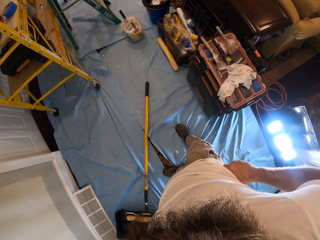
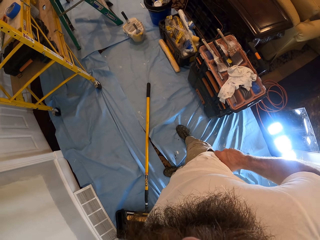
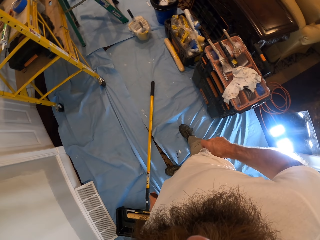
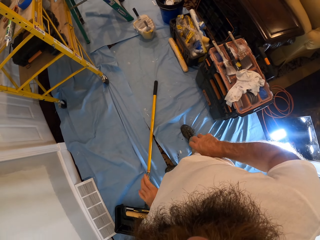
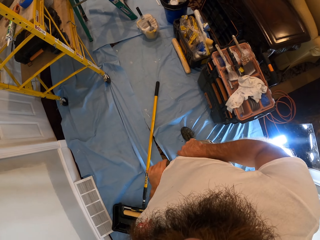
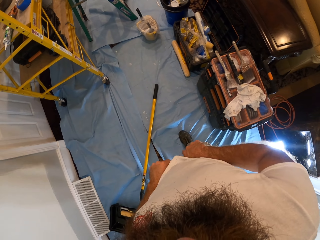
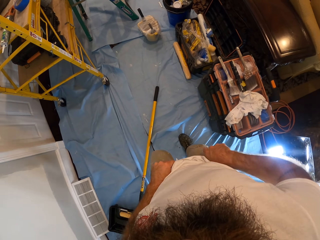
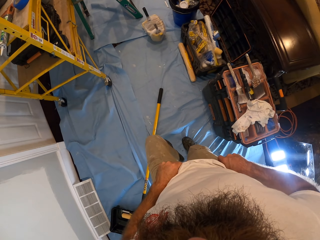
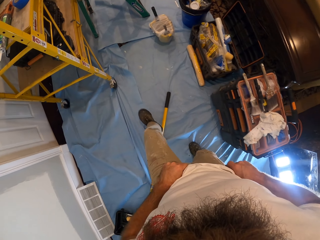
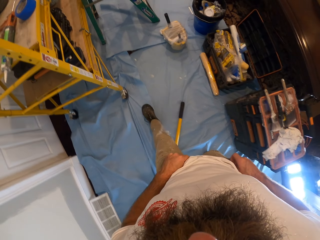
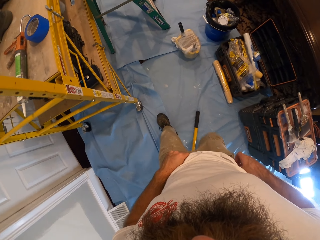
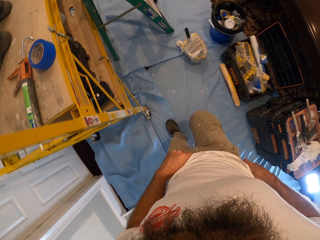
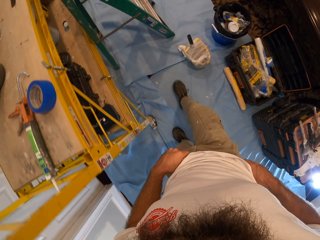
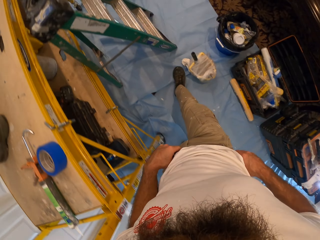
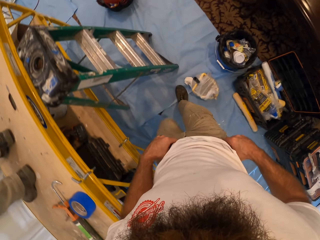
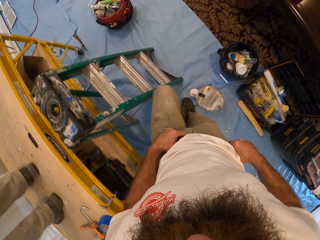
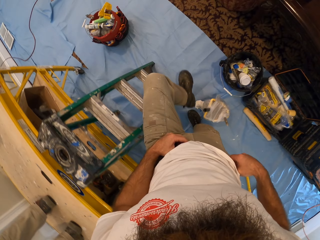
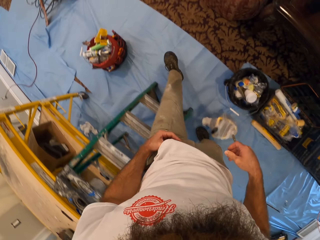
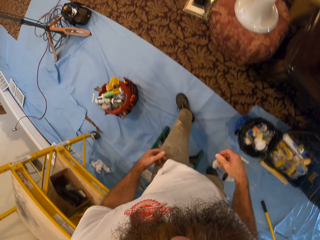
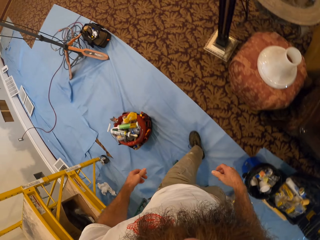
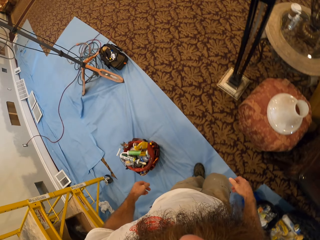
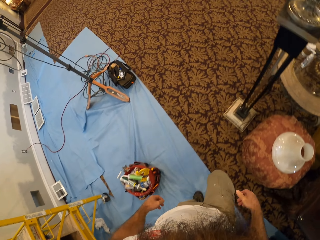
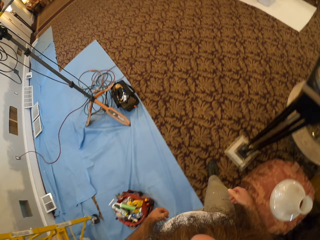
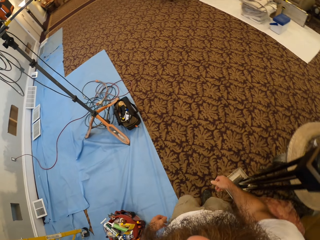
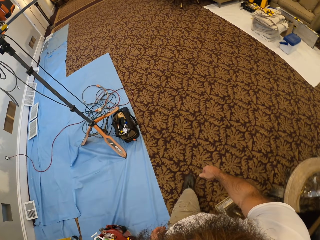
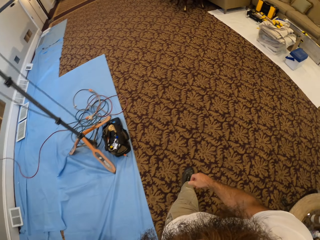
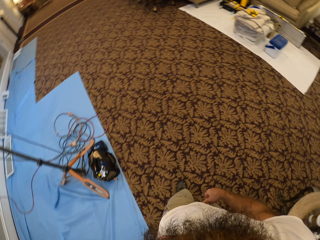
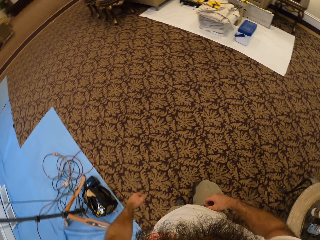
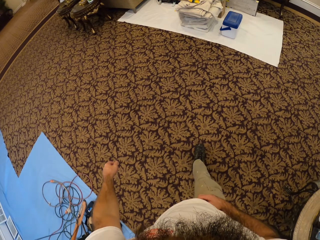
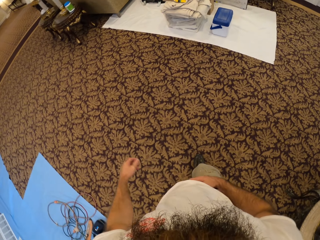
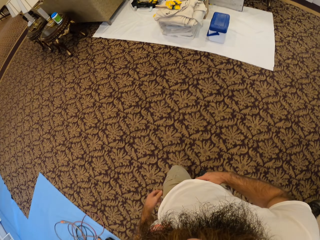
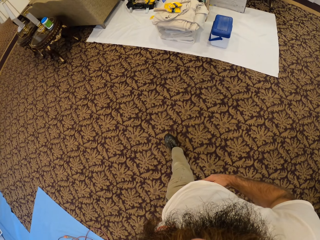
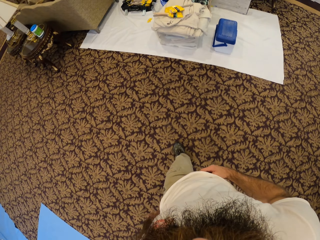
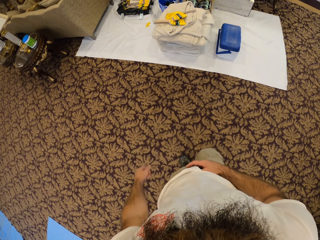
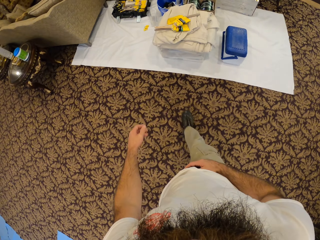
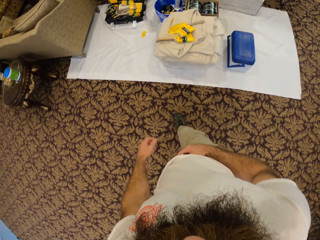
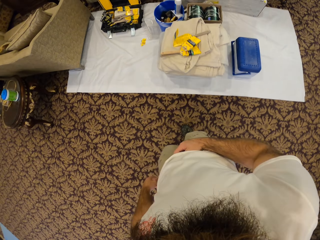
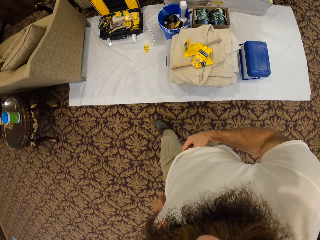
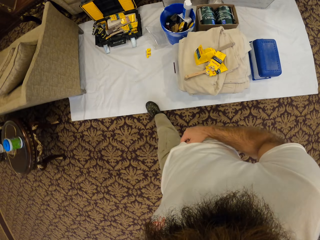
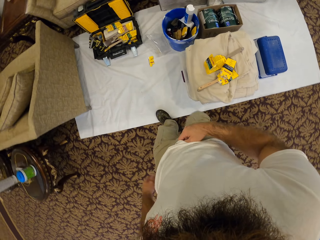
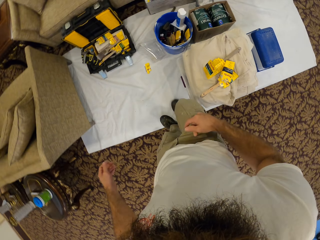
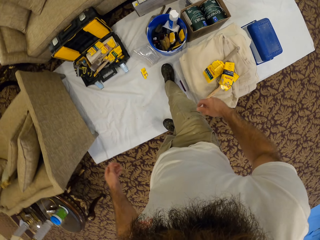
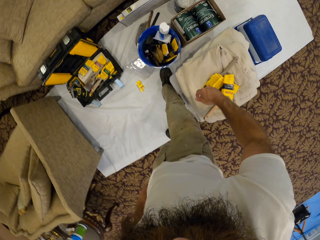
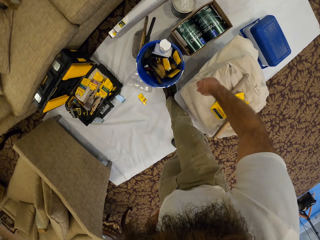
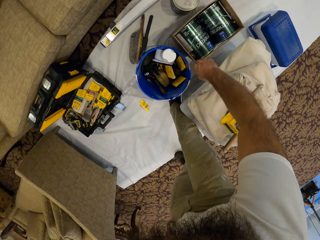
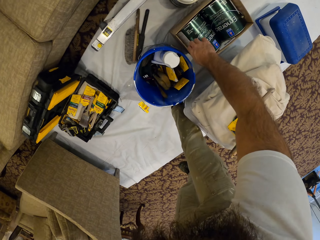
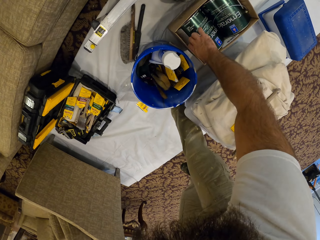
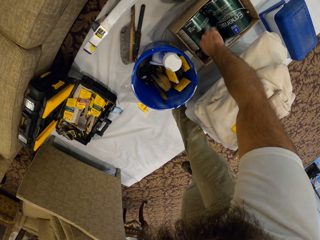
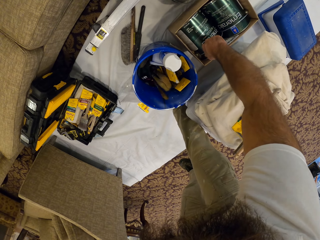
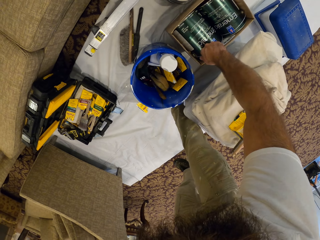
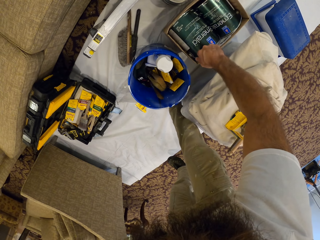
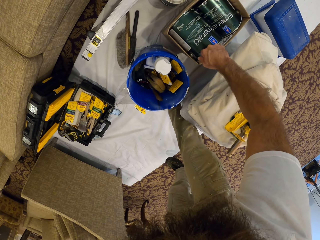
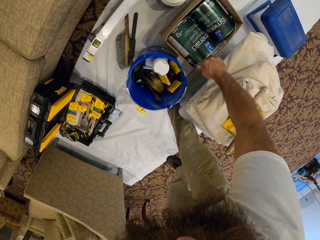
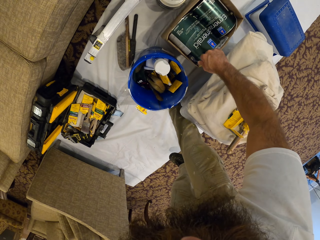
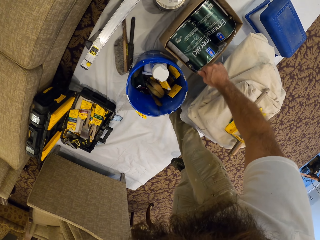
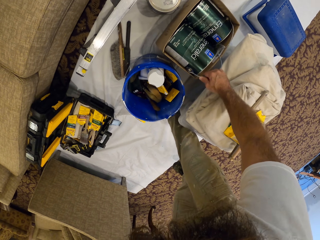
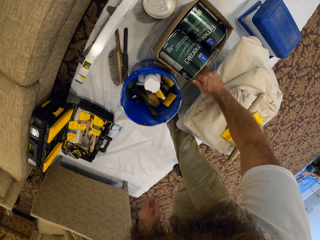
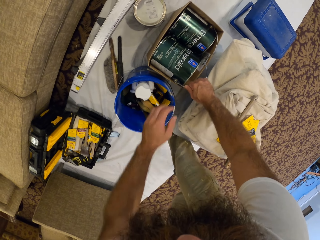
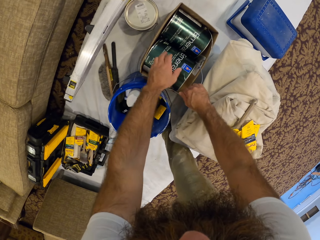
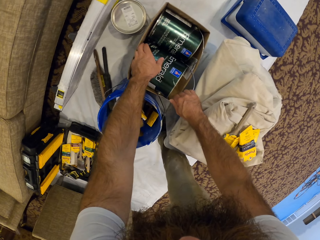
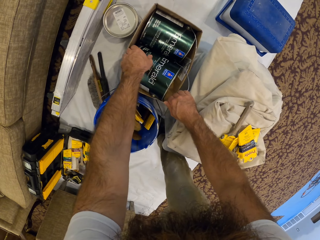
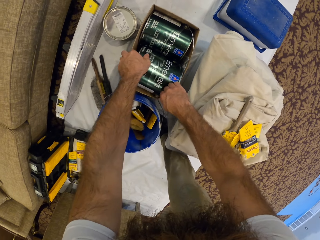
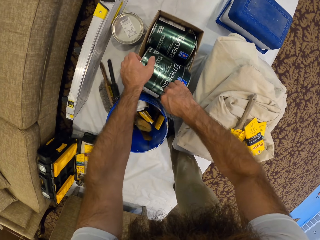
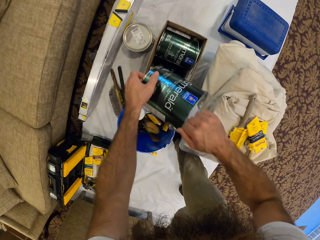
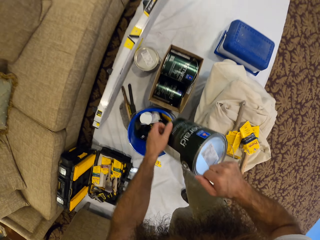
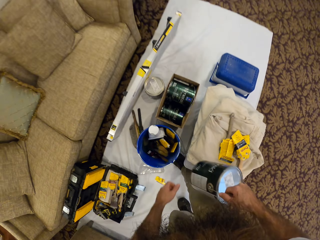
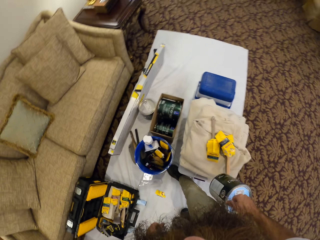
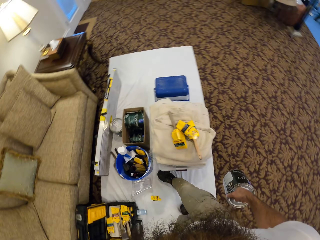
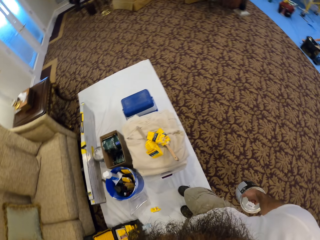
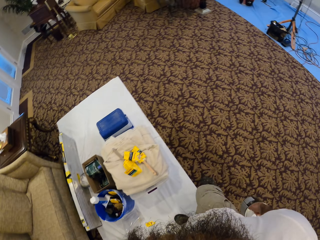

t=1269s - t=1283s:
The camera wearer walks around the room. He adjusts his trousers with his right hand. He holds the handle of a paint can in a box with his right hand. He lifts the paint can from the box with both hands.

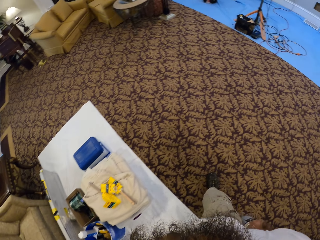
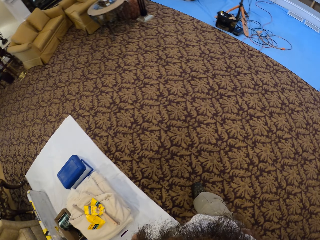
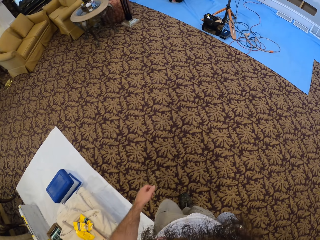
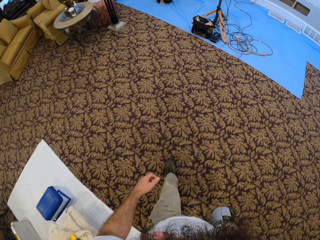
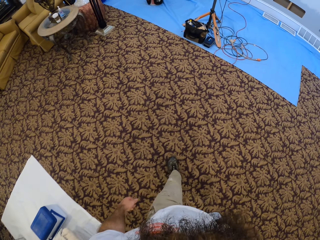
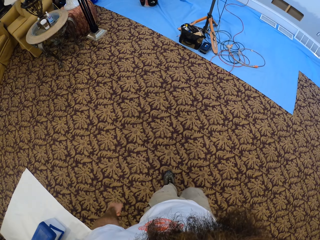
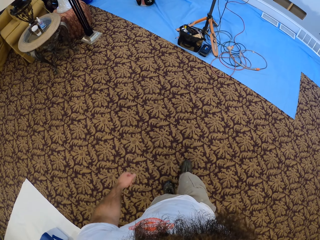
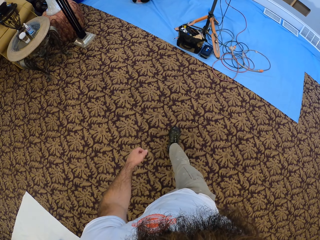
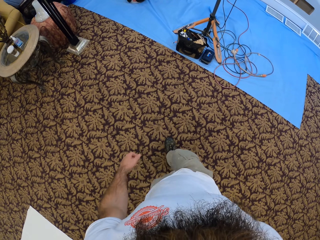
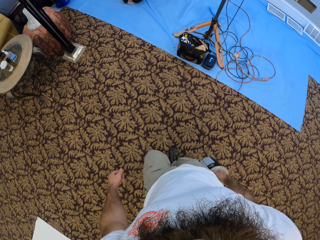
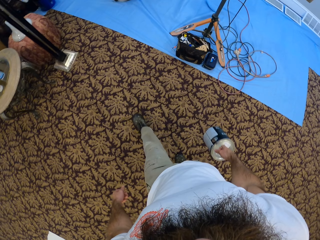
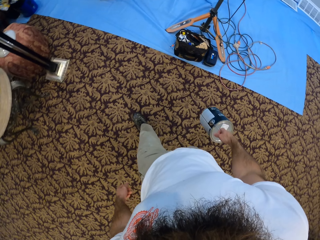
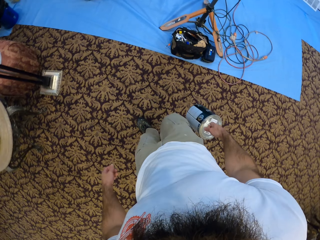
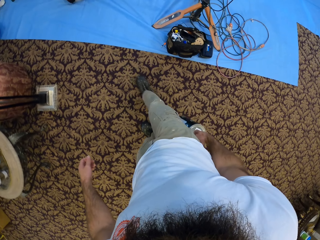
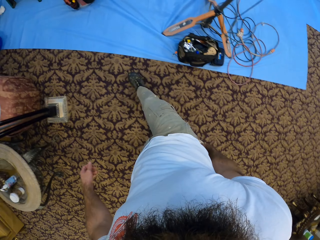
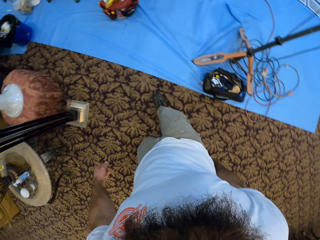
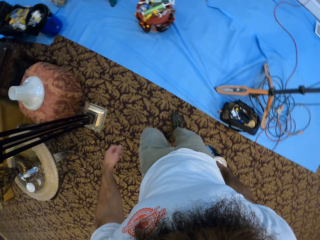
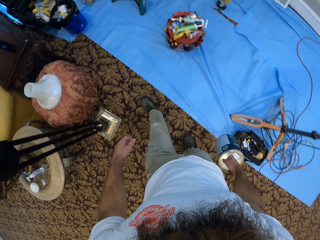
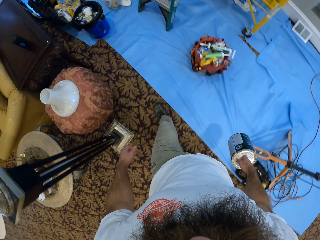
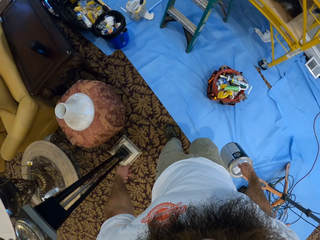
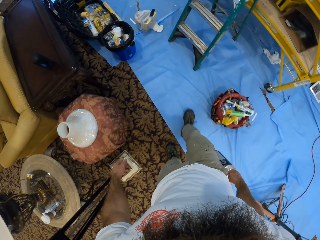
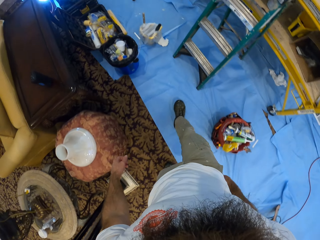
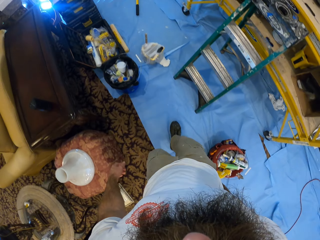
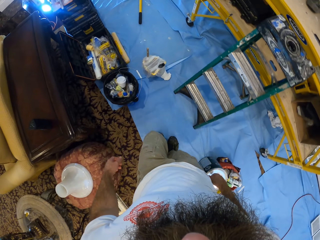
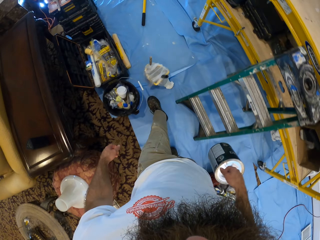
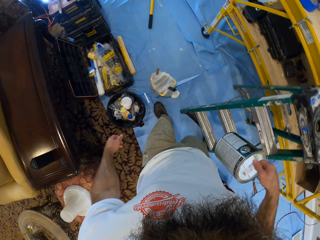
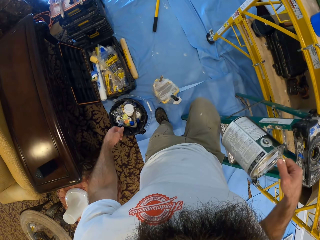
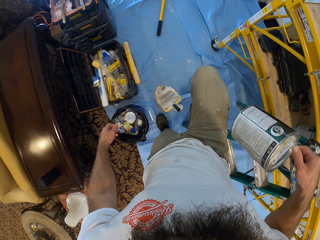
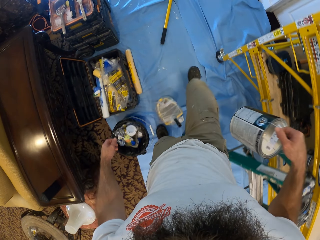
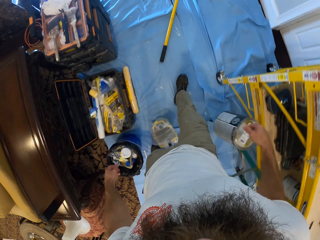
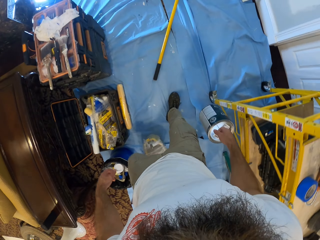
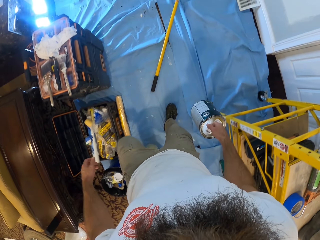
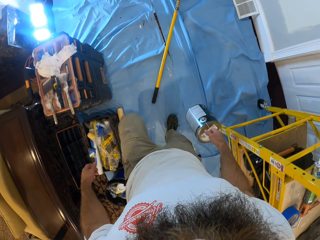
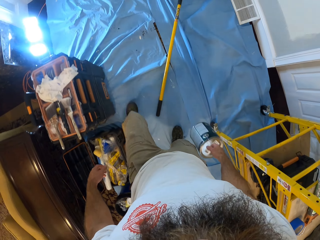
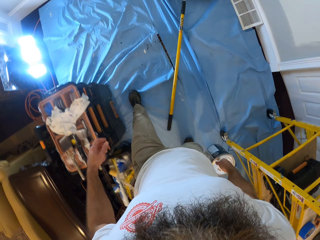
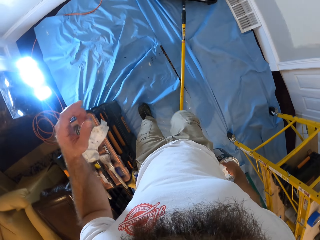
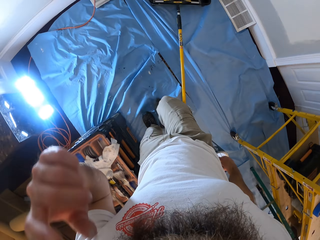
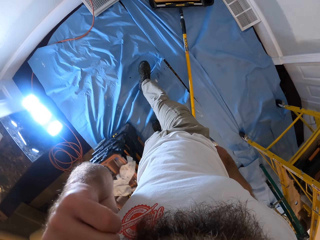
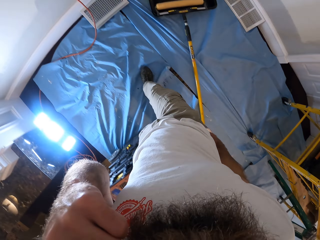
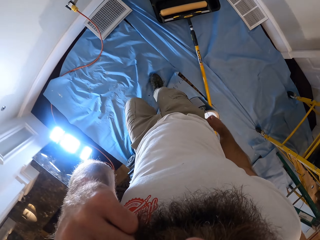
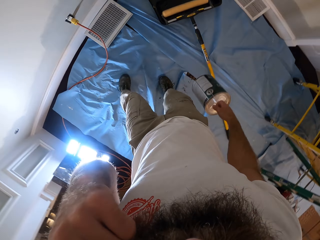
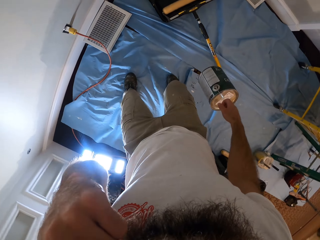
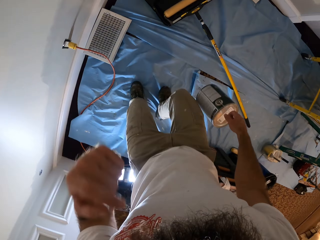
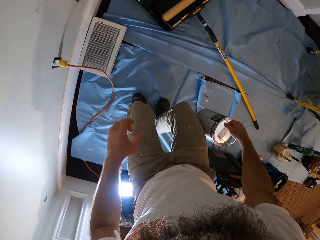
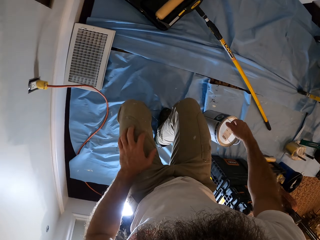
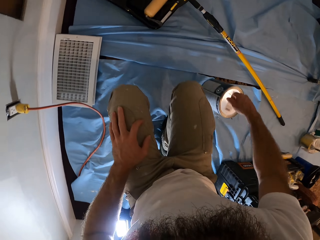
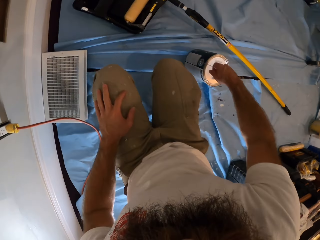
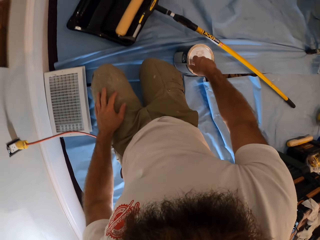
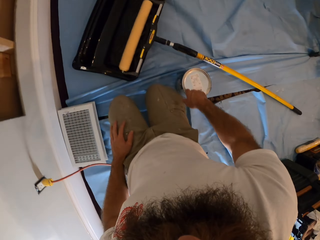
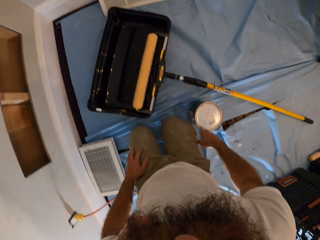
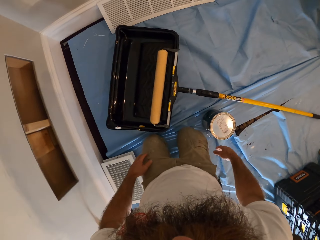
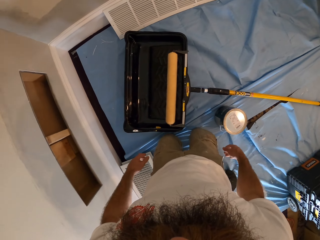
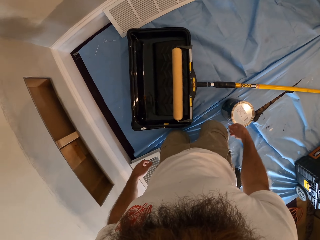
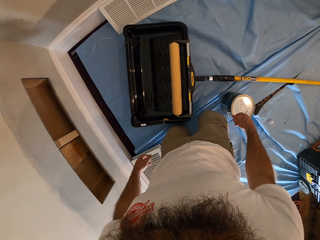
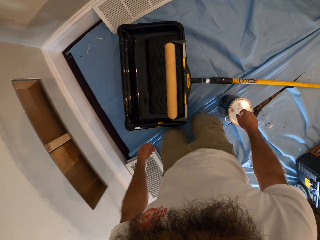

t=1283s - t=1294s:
The camera wearer walks around the room. He touches his face with his left hand. He places his left hand on his left leg. He places the paint can in his right hand on the floor.
